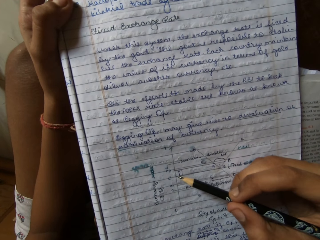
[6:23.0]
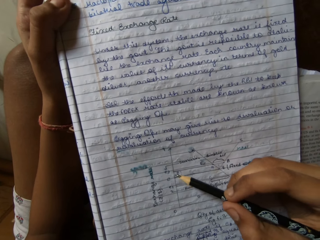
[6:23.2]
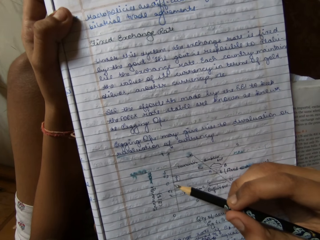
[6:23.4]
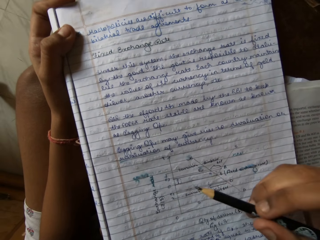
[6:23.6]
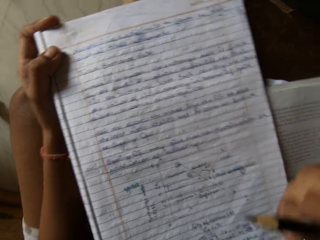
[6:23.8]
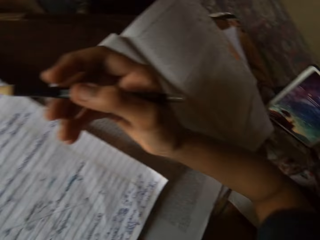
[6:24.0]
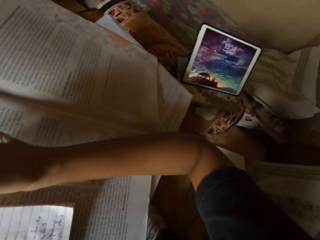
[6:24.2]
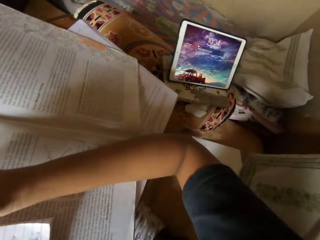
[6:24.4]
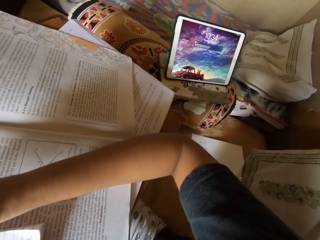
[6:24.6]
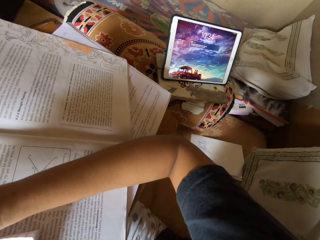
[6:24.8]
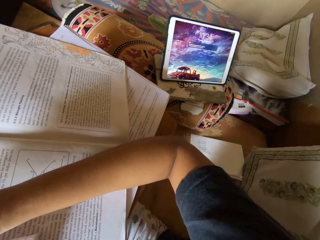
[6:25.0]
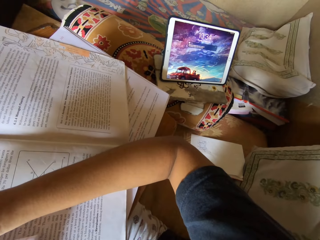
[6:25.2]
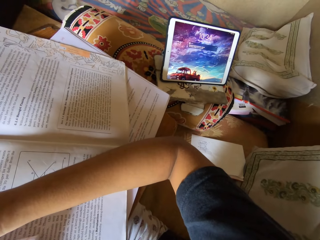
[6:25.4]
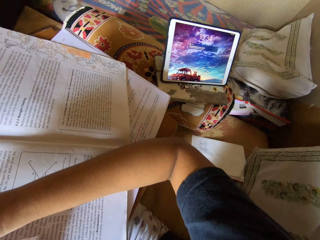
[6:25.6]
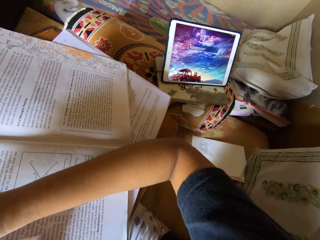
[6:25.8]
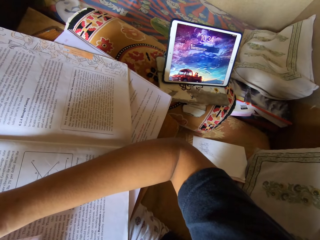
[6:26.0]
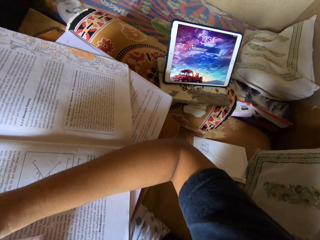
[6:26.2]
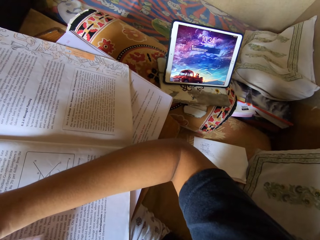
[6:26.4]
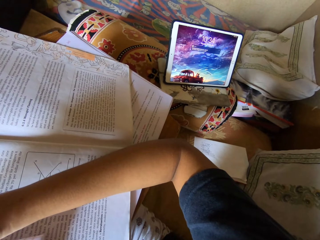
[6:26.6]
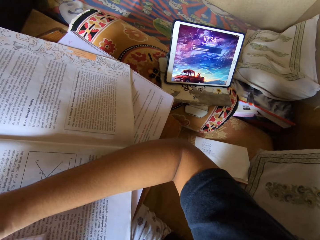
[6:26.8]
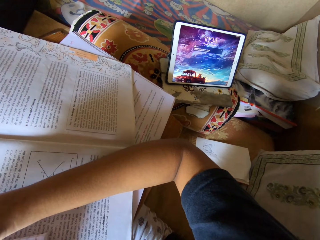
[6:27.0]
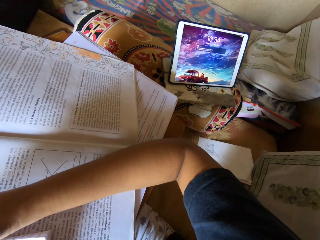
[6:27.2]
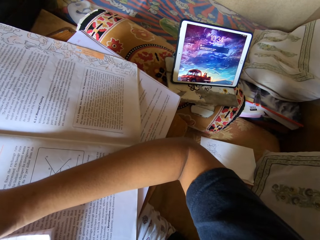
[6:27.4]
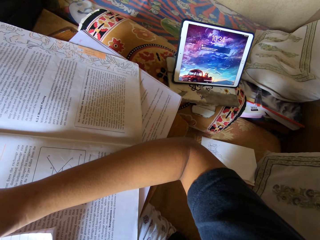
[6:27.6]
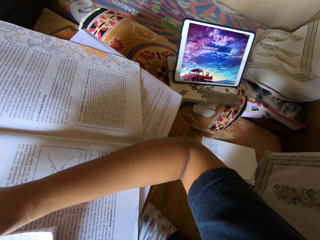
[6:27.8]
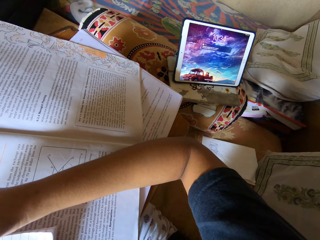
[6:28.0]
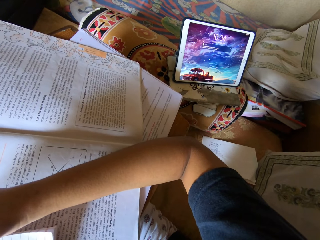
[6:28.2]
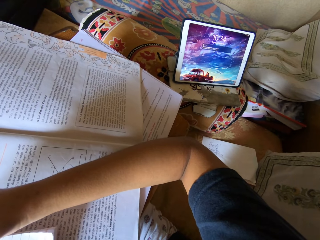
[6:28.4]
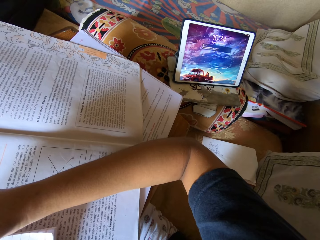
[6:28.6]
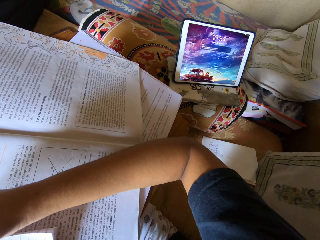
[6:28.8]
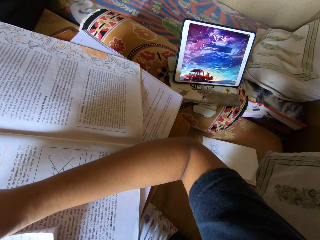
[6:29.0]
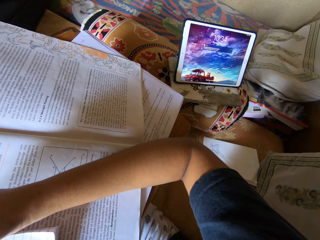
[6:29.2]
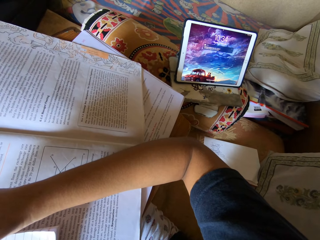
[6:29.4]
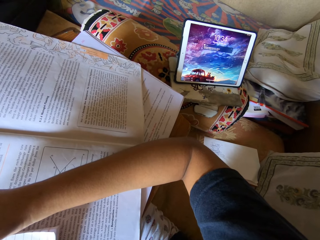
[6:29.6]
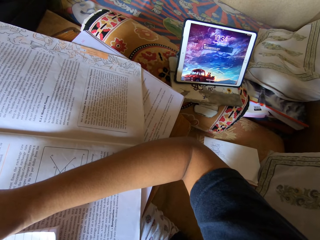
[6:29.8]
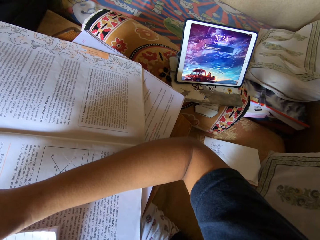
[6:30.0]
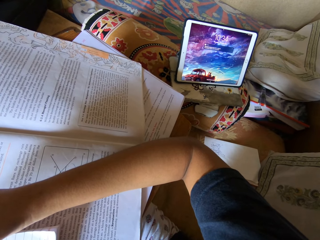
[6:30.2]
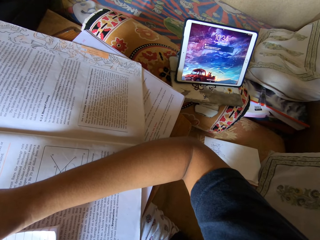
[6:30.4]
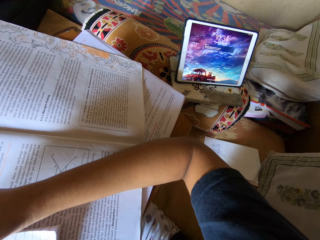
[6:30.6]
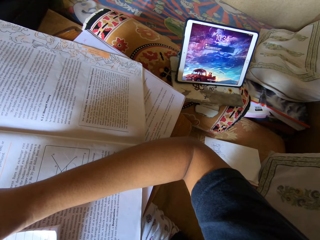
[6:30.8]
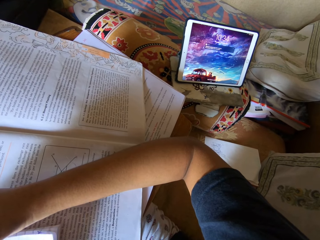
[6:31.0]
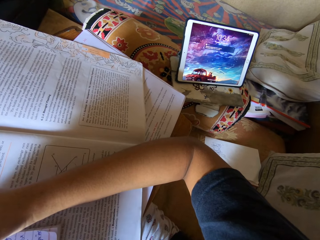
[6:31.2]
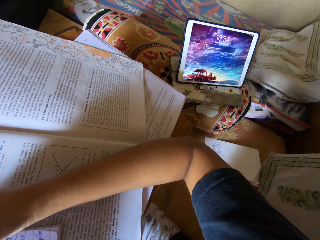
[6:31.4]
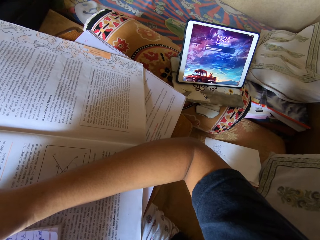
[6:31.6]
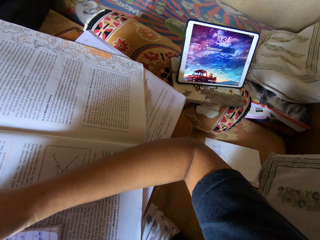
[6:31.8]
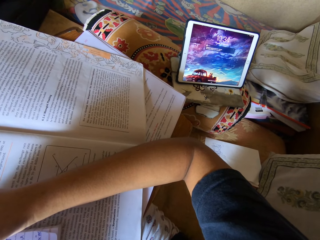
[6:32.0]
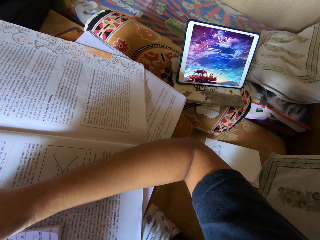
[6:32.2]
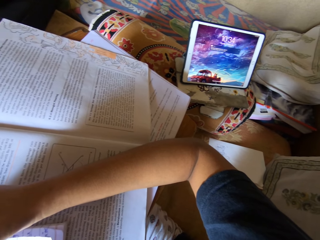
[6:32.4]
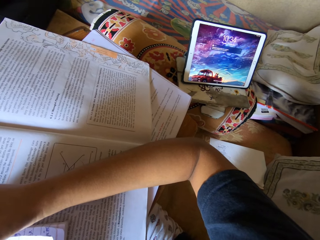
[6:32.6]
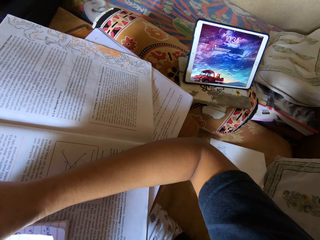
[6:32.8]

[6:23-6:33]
The camera wearer looks aside.

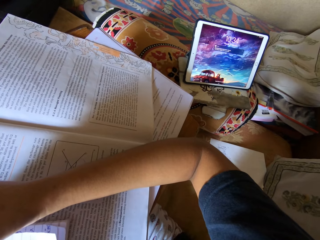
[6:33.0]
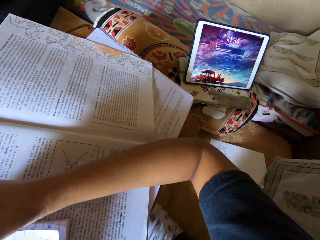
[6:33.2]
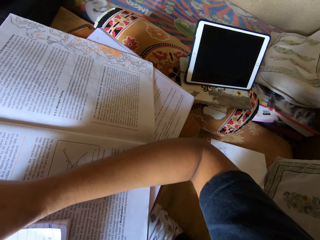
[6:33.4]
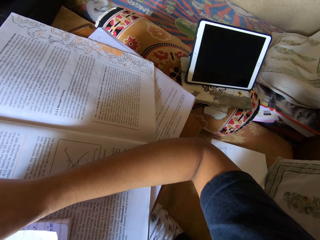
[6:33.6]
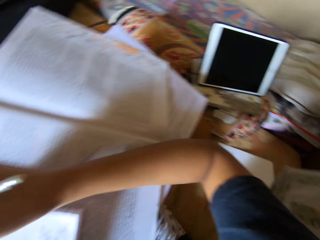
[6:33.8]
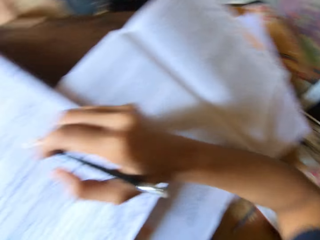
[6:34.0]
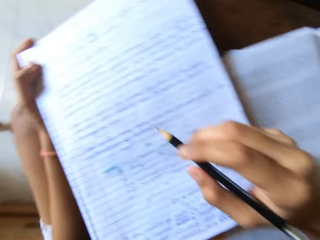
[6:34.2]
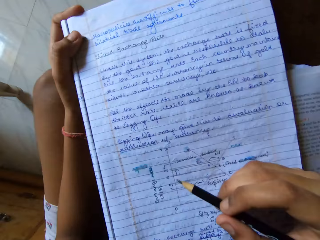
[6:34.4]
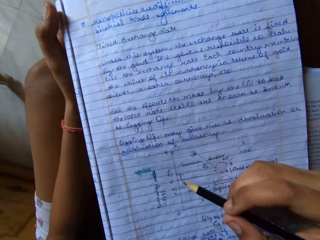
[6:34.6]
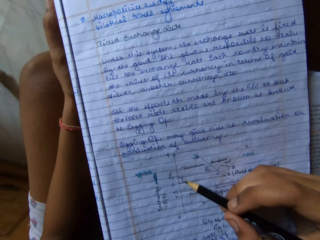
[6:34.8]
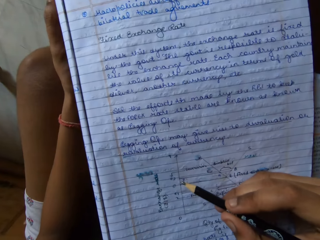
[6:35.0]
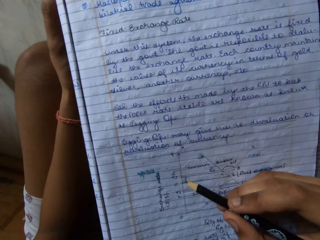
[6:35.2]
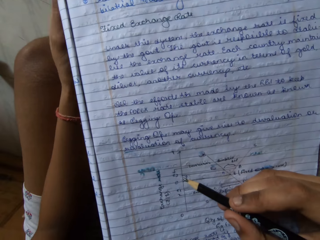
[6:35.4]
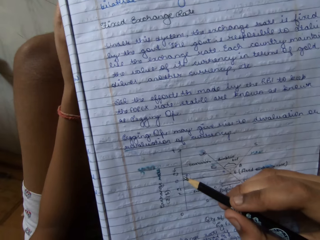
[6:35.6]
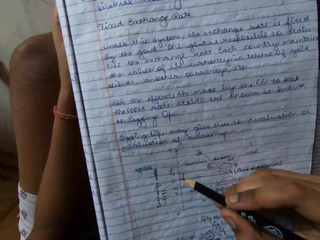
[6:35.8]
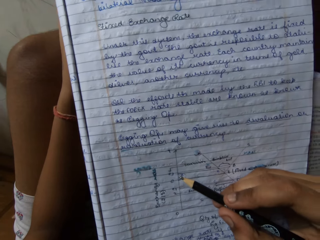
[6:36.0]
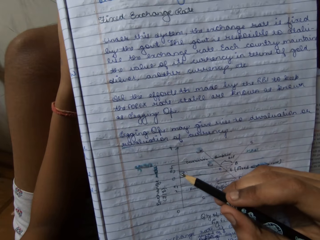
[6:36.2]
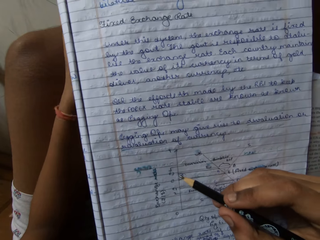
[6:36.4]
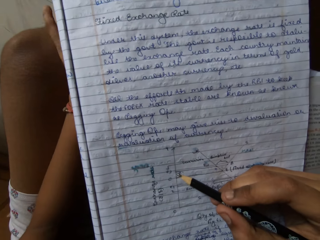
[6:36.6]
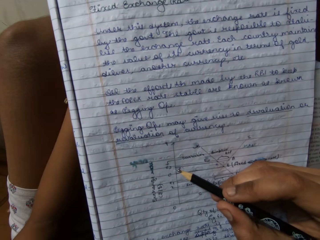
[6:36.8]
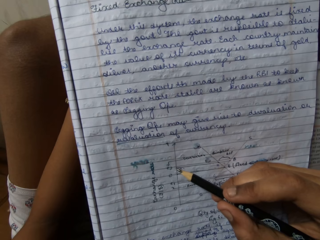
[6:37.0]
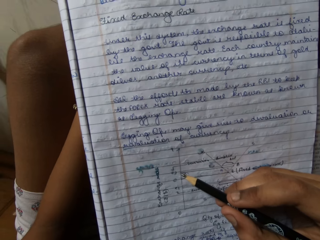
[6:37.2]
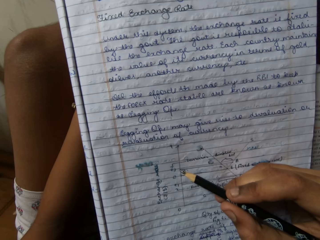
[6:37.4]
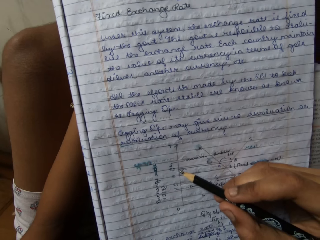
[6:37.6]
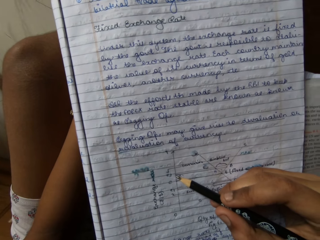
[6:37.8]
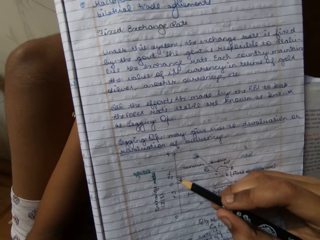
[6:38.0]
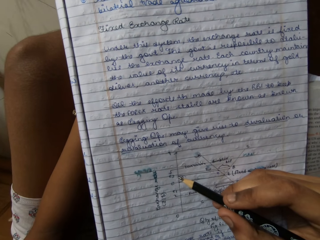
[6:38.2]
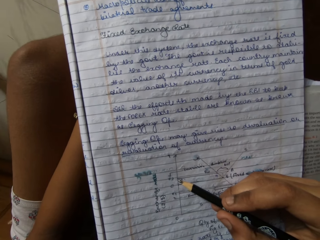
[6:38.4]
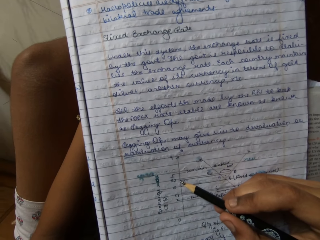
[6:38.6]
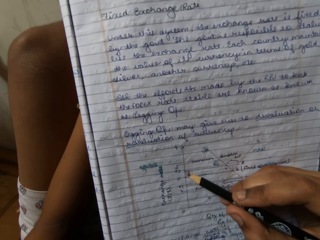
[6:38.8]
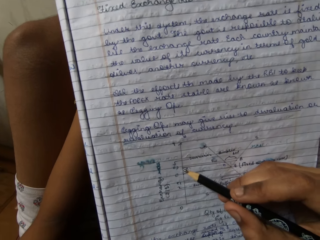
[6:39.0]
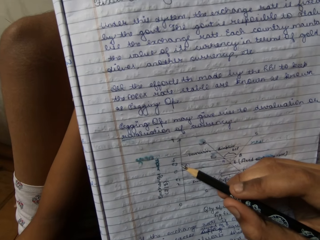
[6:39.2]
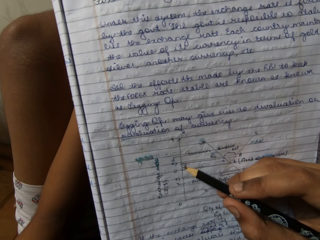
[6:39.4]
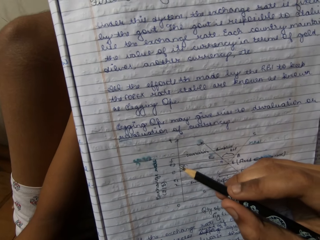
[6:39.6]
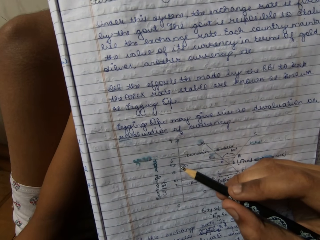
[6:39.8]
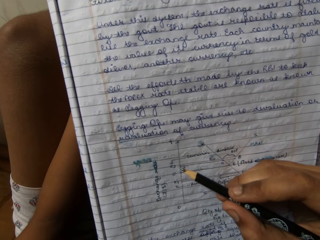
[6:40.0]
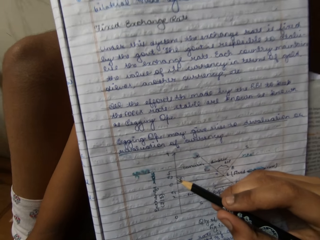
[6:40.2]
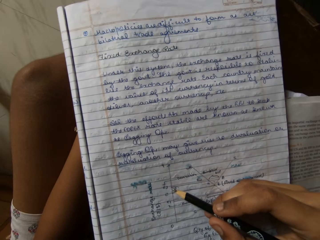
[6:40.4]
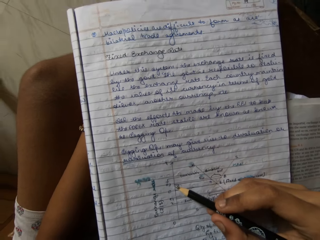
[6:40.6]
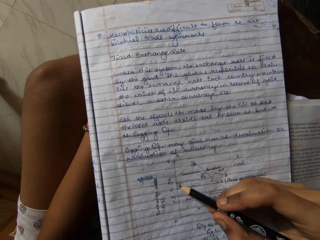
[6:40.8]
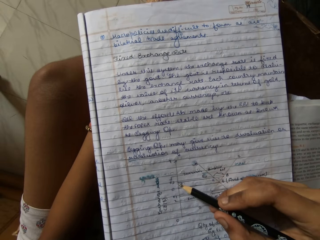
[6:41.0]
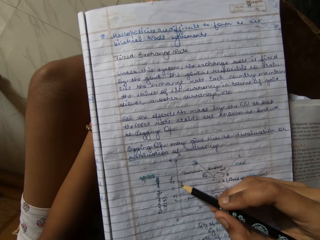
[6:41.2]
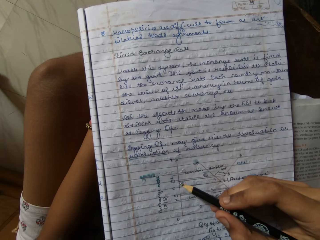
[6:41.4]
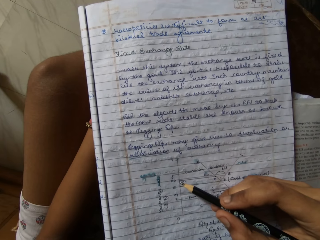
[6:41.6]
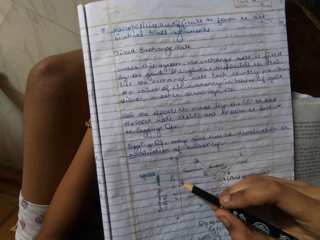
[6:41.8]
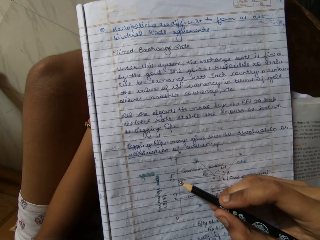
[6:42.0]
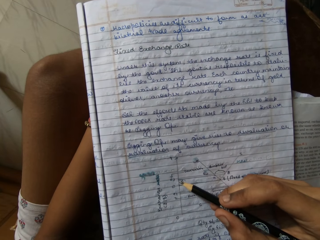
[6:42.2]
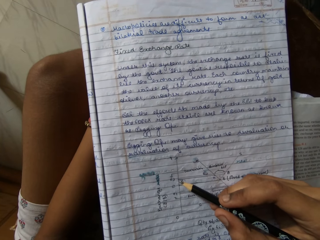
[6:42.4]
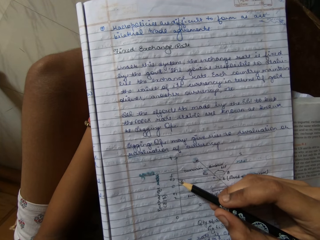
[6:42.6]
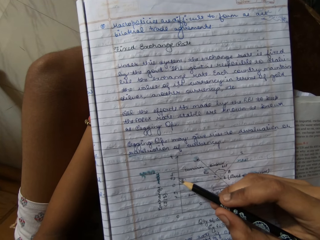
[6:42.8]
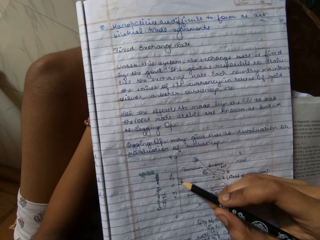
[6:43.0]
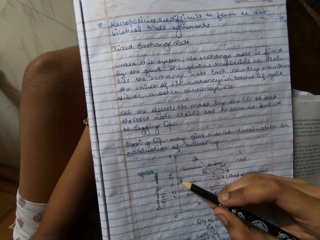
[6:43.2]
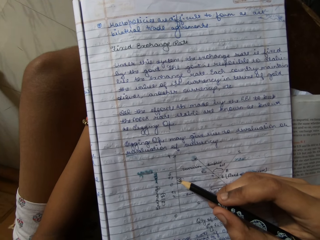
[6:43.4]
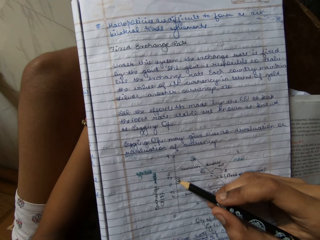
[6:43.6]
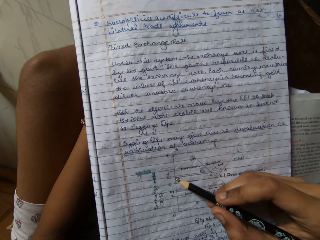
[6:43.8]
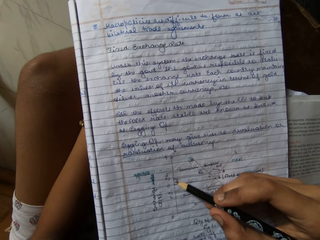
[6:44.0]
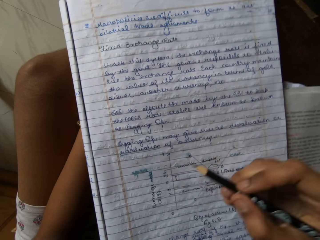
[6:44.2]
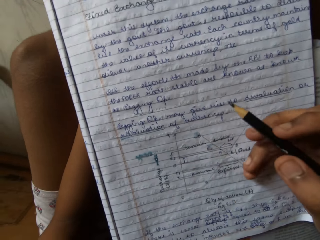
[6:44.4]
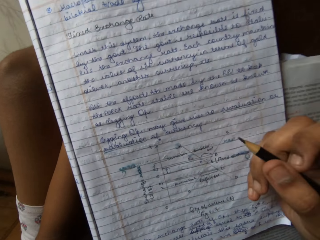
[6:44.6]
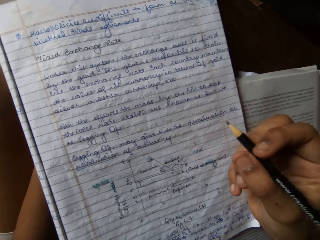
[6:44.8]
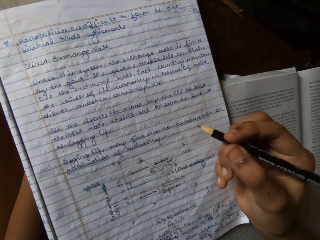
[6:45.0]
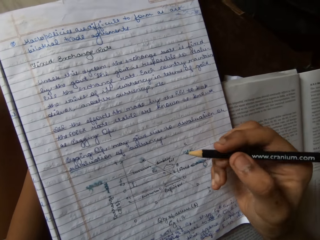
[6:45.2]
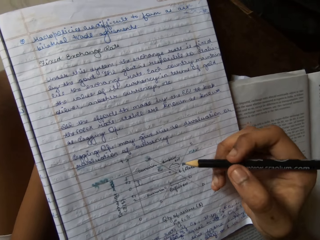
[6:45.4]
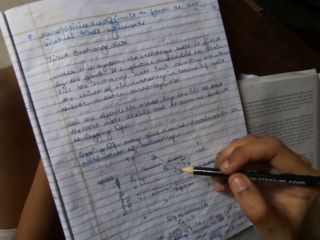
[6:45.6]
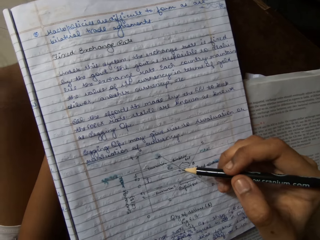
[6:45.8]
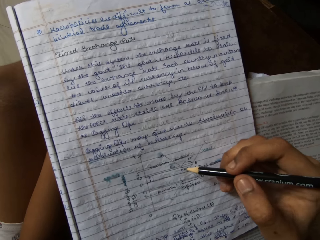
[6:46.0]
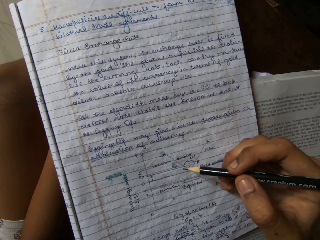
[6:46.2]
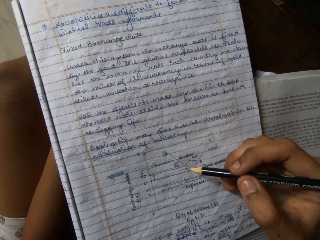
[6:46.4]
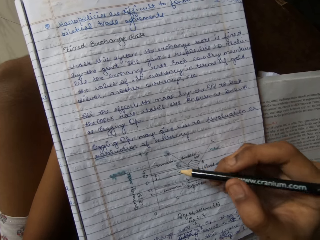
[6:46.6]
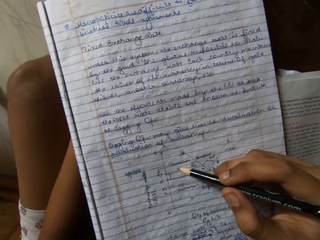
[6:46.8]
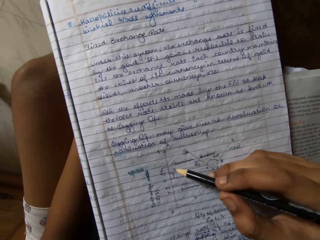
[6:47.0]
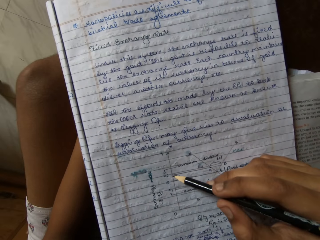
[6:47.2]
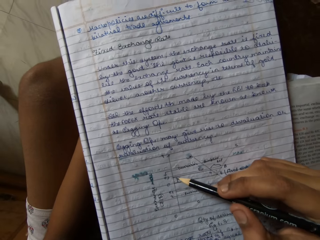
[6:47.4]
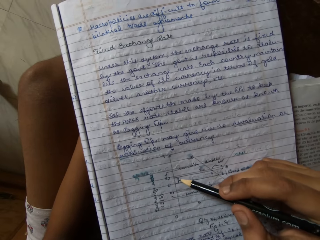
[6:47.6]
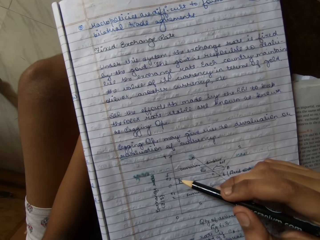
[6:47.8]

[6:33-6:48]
The camera wearer turns to the left. She moves her head. She moves her left hand. She moves her head. She moves her right hand. She points at a book with a pencil.
